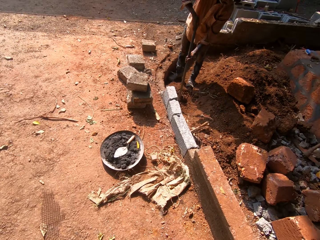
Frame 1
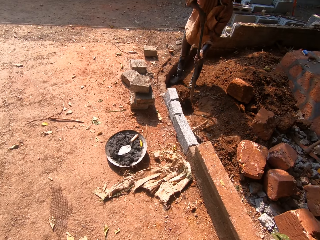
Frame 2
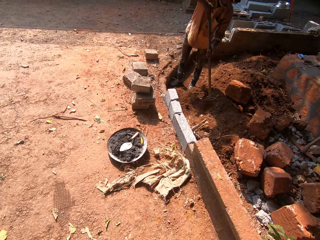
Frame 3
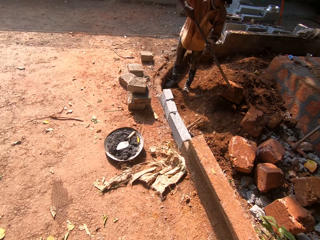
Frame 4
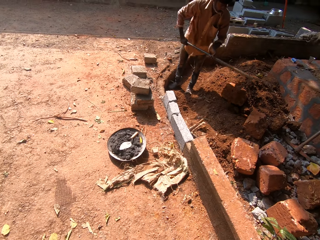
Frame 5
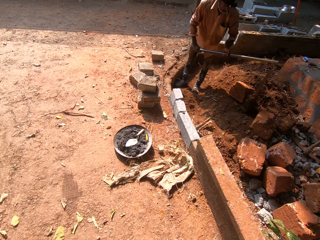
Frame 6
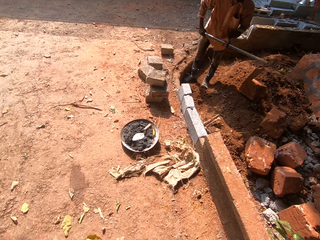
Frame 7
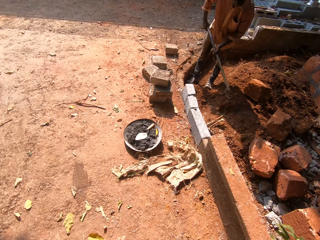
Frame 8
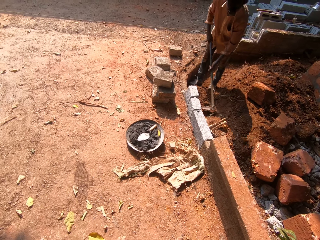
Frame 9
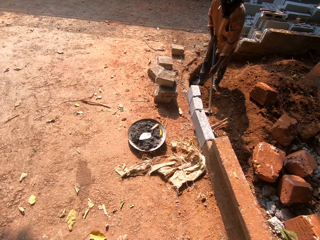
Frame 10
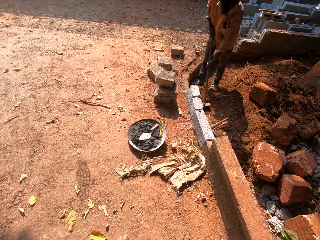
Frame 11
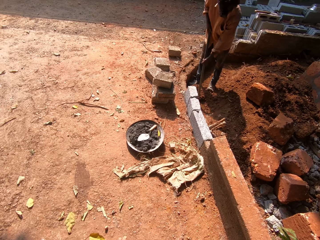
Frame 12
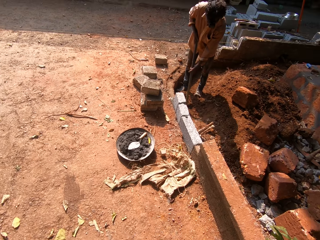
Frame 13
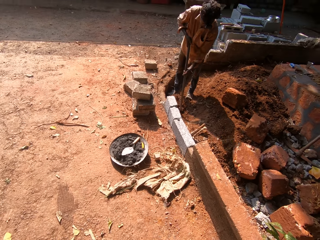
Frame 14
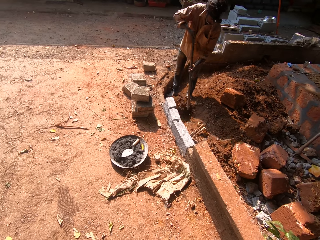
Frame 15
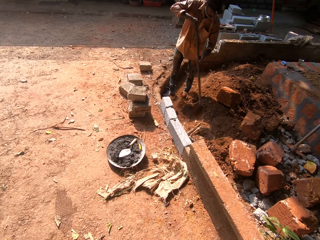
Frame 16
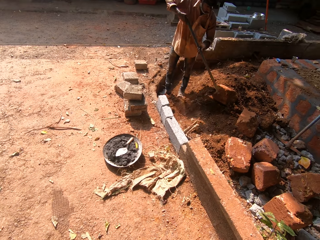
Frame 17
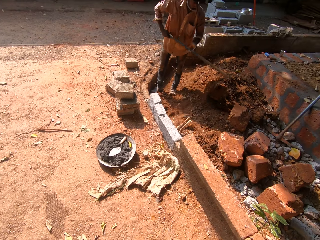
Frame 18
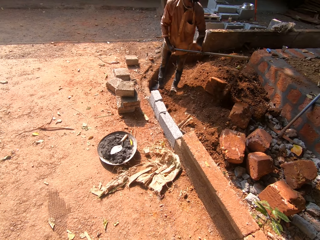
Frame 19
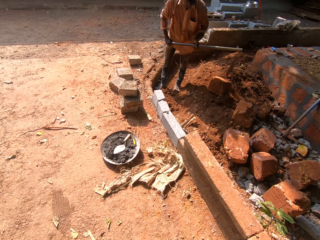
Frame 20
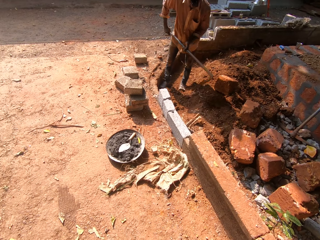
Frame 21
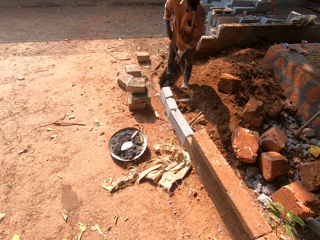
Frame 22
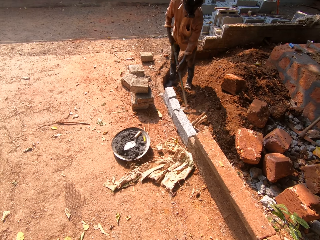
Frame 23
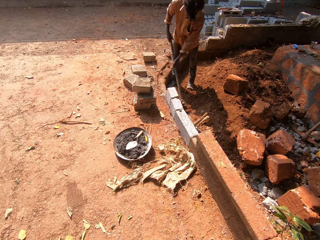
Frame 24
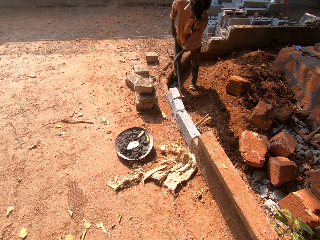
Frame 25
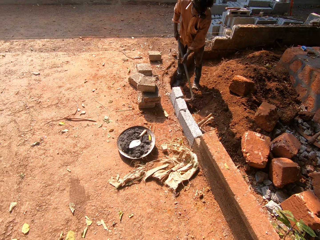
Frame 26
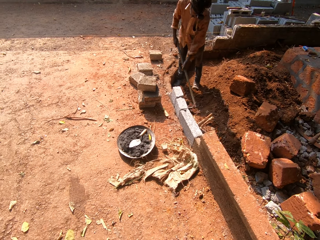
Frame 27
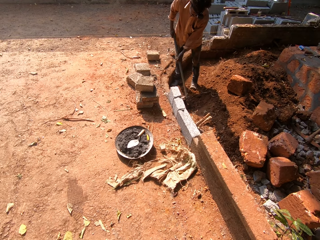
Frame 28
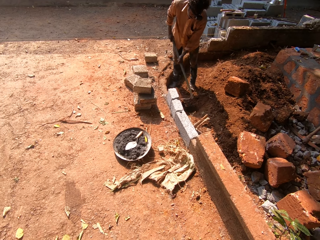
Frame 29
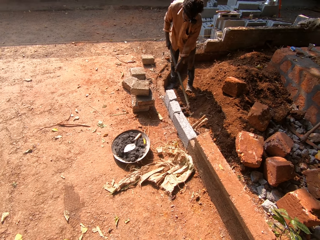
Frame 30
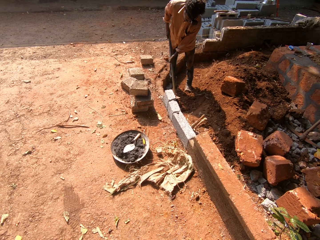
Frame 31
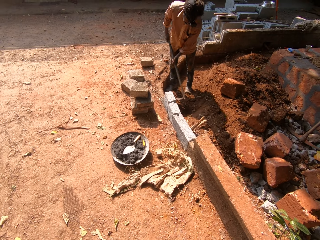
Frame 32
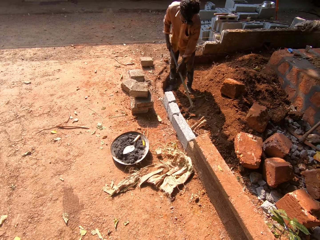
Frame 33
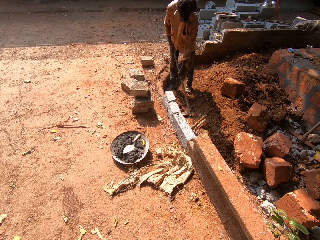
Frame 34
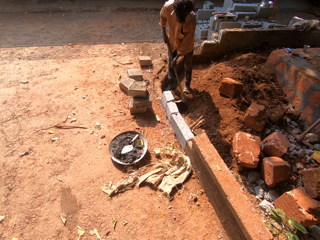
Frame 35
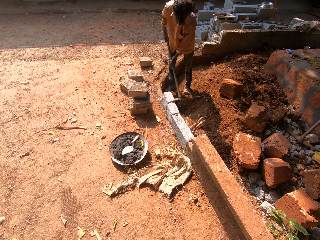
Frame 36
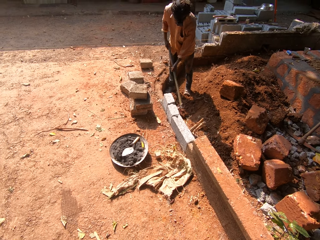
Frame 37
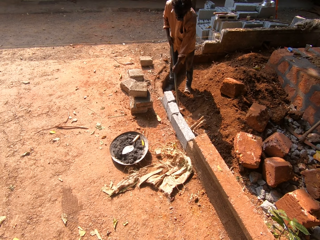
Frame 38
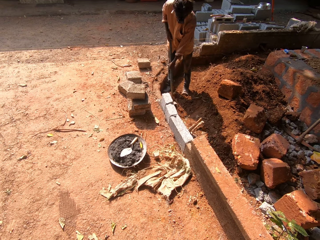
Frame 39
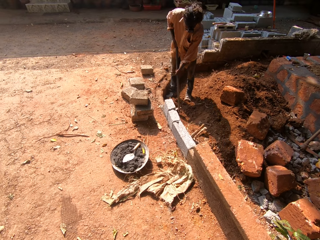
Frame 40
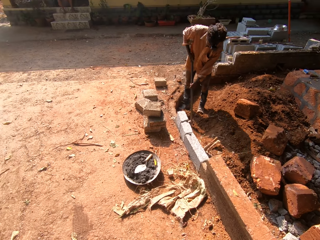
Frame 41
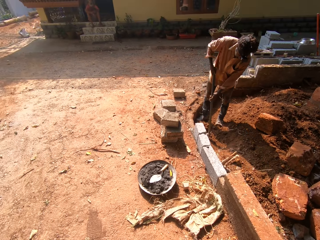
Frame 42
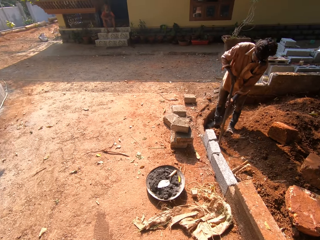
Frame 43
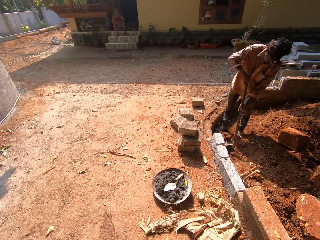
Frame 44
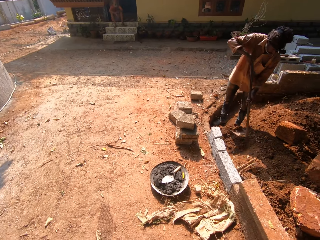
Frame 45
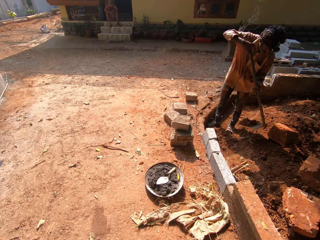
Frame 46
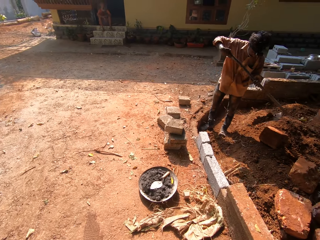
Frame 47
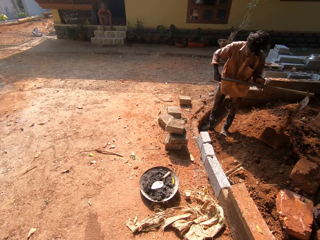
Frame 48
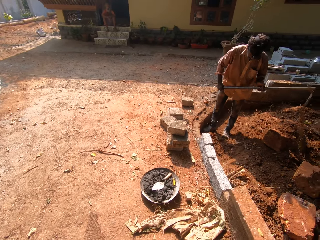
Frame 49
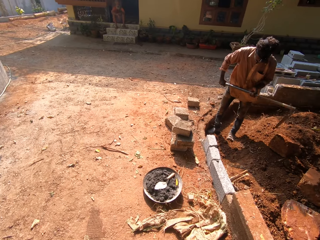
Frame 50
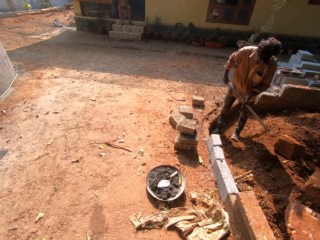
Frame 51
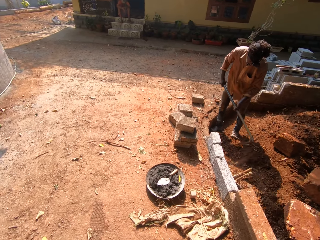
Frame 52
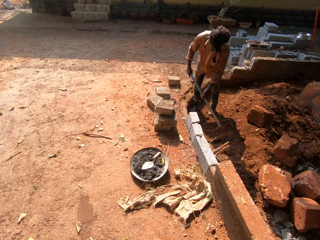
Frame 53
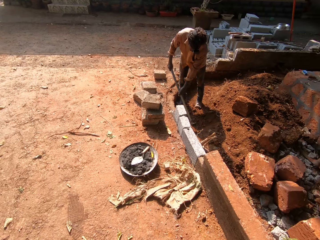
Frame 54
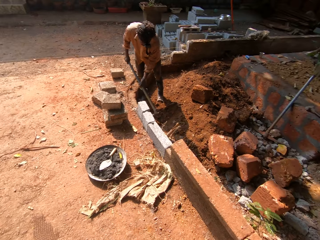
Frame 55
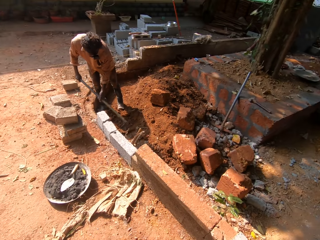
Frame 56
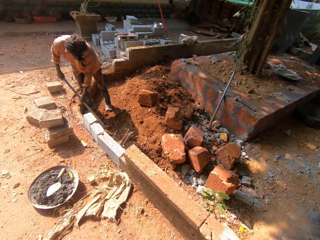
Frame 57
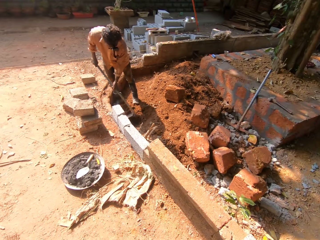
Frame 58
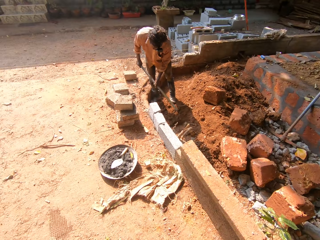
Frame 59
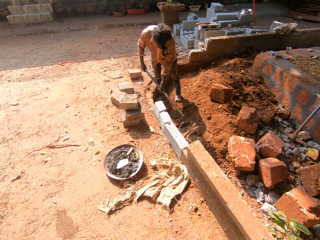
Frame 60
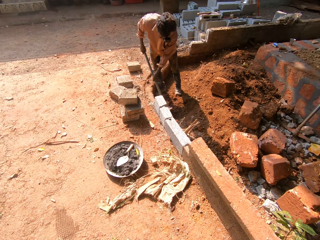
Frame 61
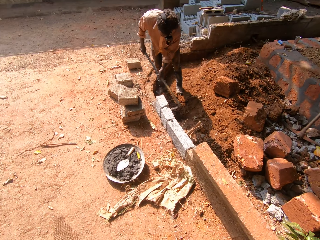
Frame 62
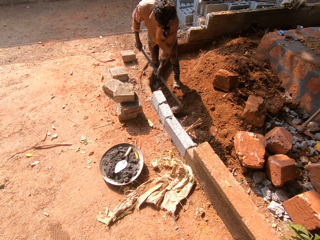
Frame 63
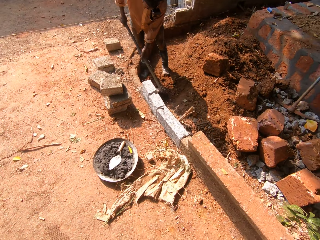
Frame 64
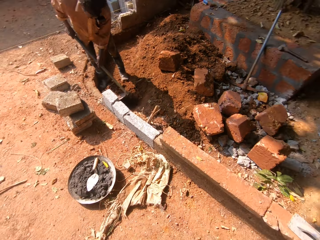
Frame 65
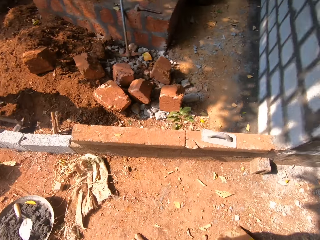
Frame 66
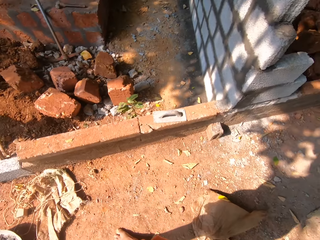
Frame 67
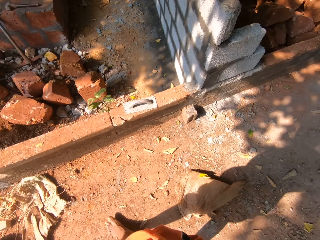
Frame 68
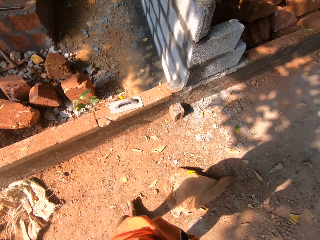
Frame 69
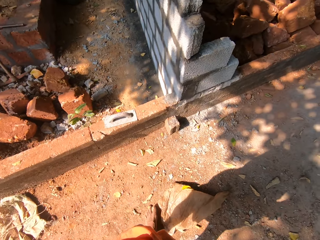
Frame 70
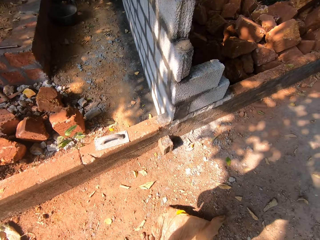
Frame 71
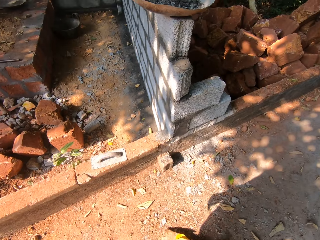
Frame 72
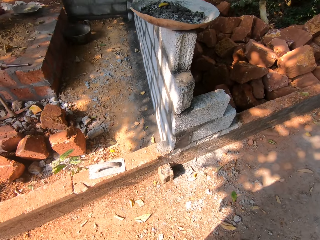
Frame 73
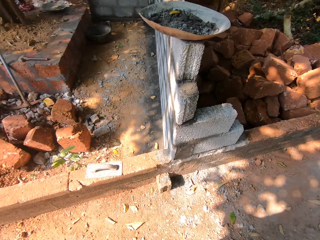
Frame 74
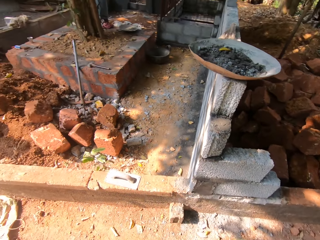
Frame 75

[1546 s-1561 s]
The man packs soil with the digging hoe in both hands. The man pours the sand in the digging hoe in both hands to the ground. The man picks soil using a jembe and pours the soil on the ground. The man scrapes the soil with the digging hoe in both hands. The man digs the ground with the jembe. The man packs soil with the digging hoe in both hands. The man picks soil using the jembe. The man pours the sand in the digging hoe in both hands to the ground. The man scrapes the soil with the digging hoe in both hands. The man digs the ground with the jembe.

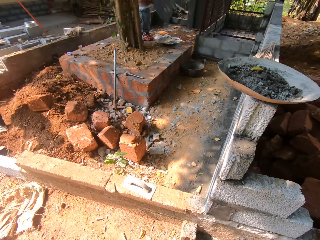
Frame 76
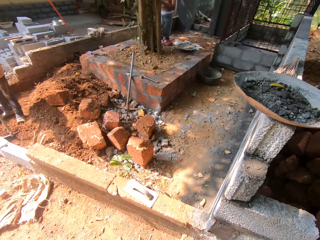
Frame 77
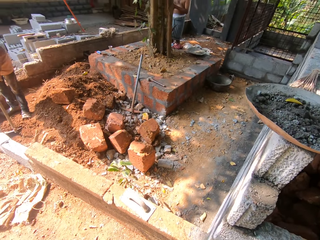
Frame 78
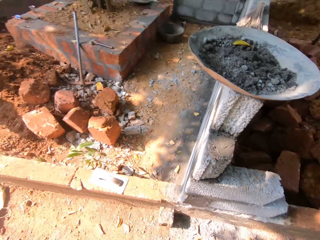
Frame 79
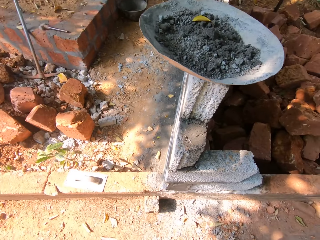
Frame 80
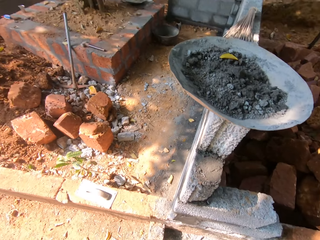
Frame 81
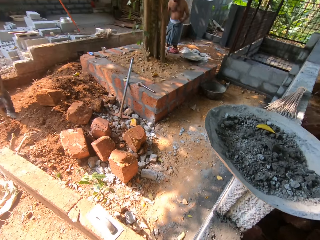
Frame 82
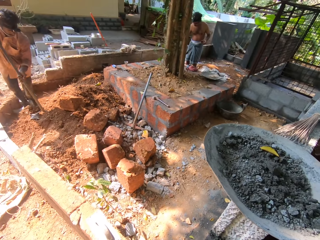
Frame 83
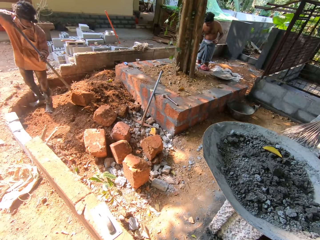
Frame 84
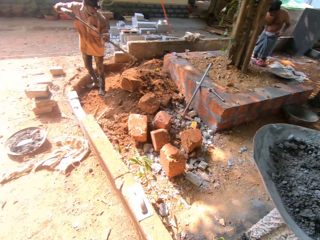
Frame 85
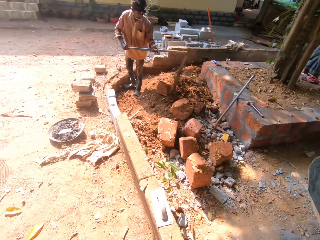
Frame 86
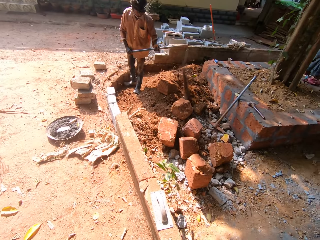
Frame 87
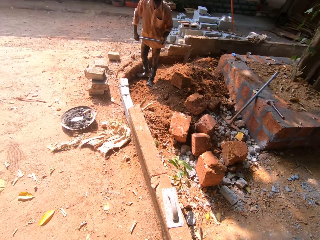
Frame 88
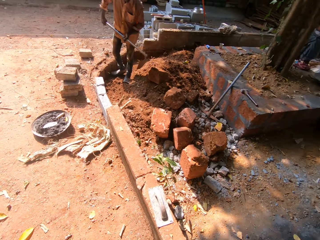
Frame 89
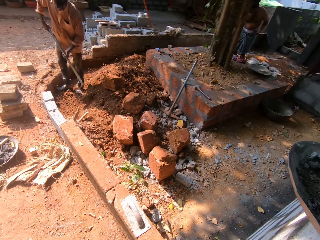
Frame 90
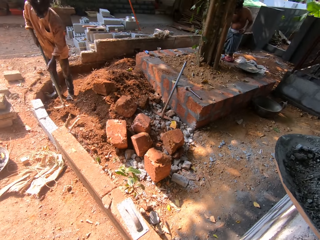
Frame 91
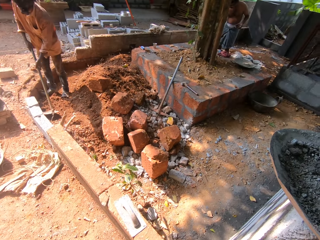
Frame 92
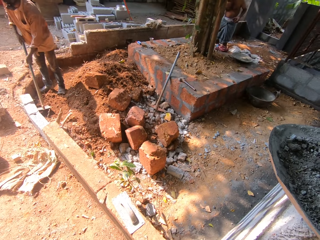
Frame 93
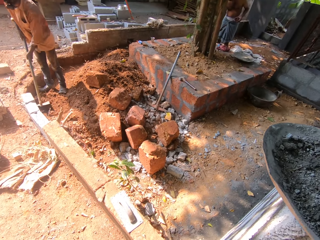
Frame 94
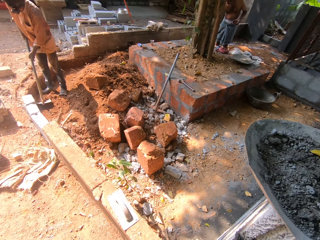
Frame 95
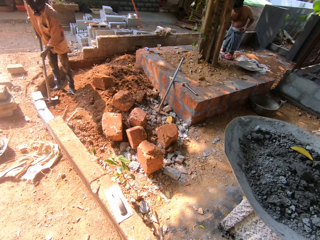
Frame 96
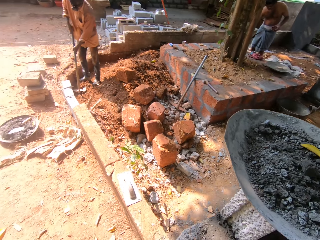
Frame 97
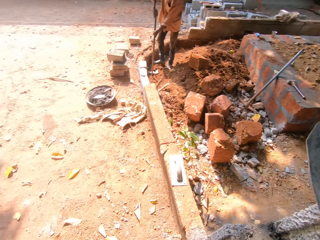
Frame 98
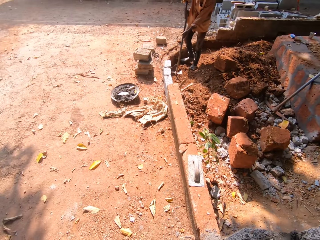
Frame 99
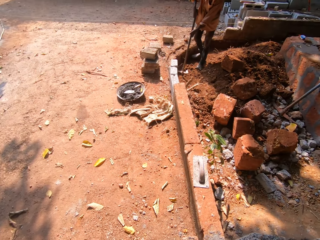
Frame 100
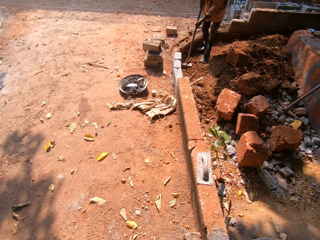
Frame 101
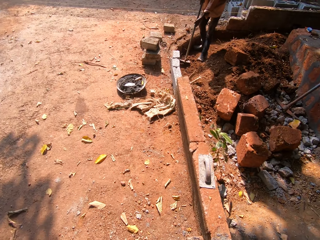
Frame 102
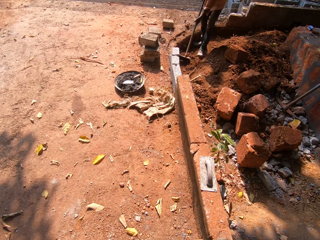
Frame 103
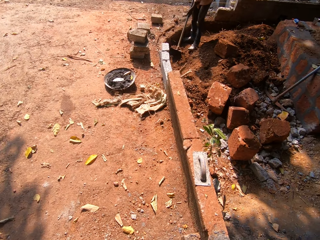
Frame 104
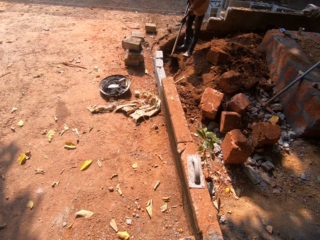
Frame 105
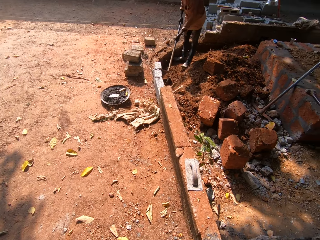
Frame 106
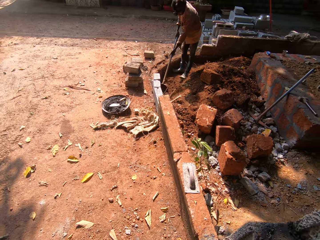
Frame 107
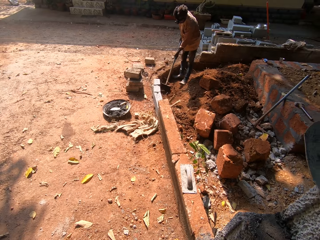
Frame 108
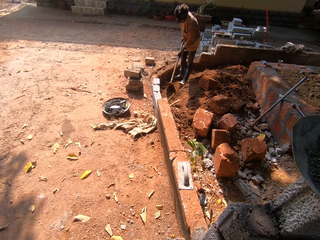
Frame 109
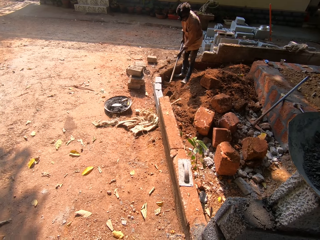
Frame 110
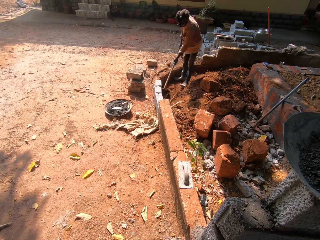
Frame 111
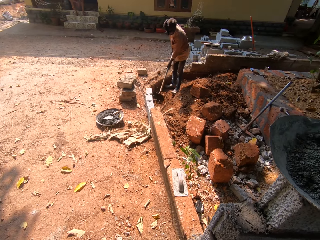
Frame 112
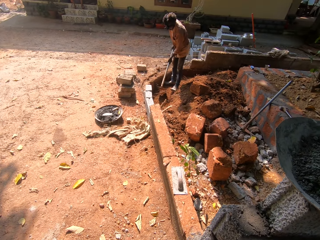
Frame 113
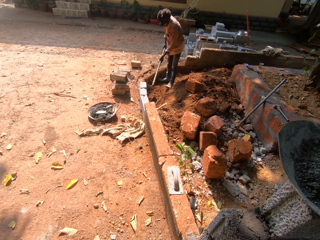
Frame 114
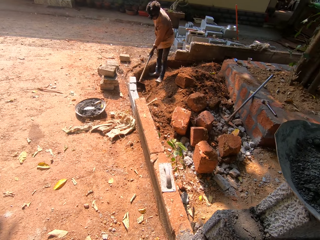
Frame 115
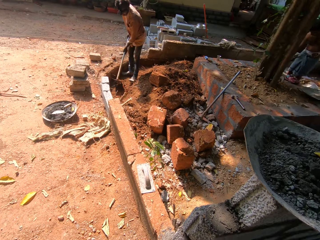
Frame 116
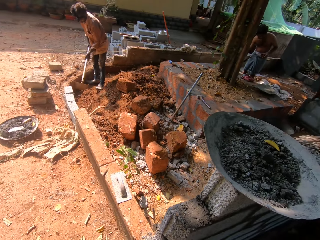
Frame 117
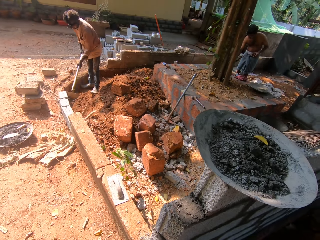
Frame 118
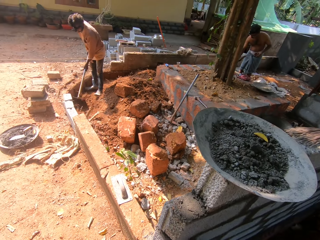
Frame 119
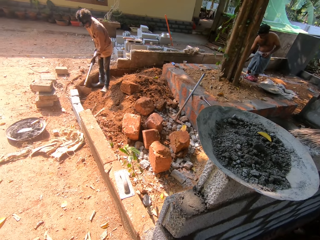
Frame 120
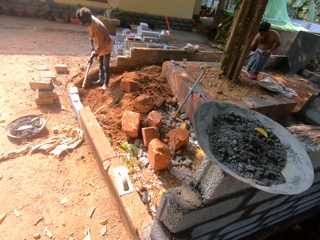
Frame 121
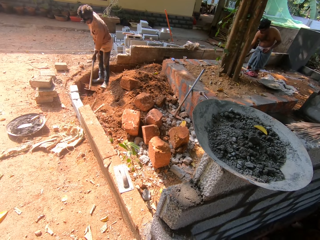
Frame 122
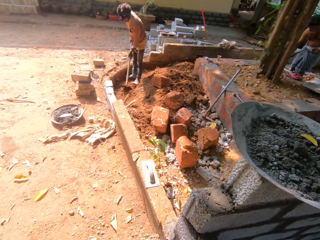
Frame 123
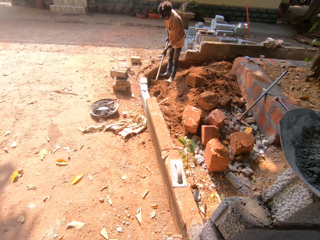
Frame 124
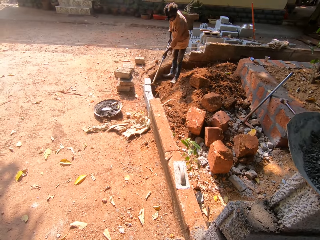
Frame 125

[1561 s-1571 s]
The man packs soil with the digging hoe in both hands. The man pours the sand in the digging hoe in both hands to the ground. The man scrapes the soil with the digging hoe in both hands. The man digs the ground with a jembe.
